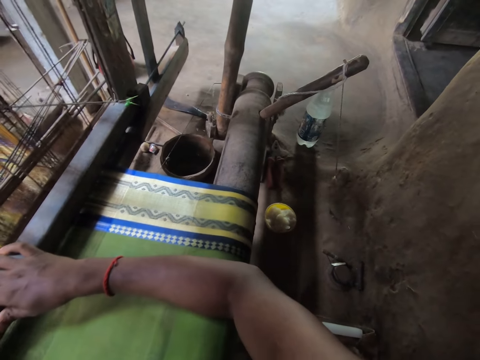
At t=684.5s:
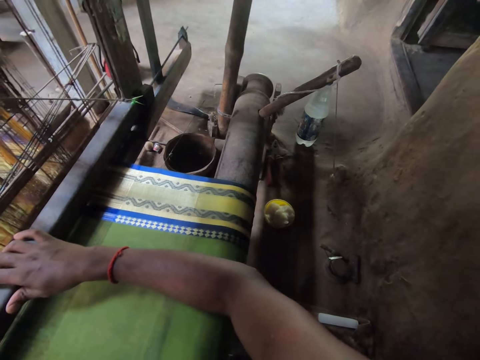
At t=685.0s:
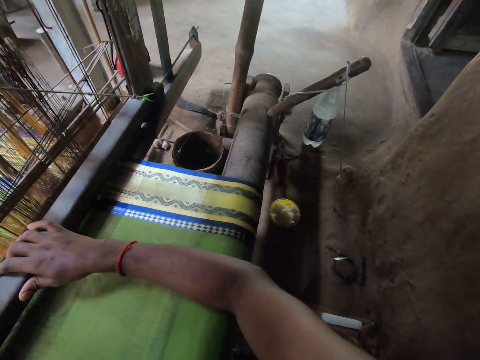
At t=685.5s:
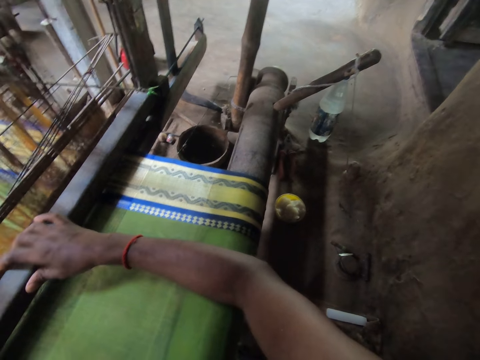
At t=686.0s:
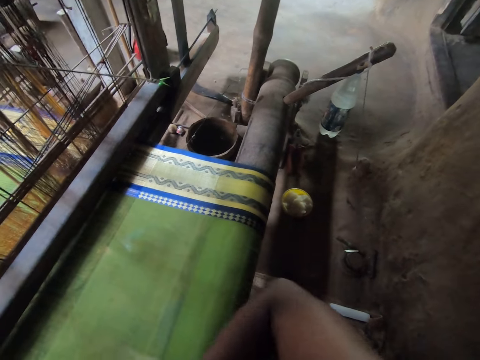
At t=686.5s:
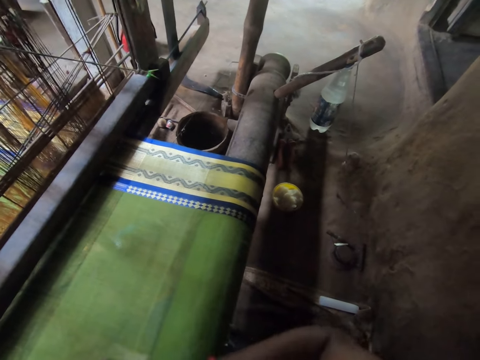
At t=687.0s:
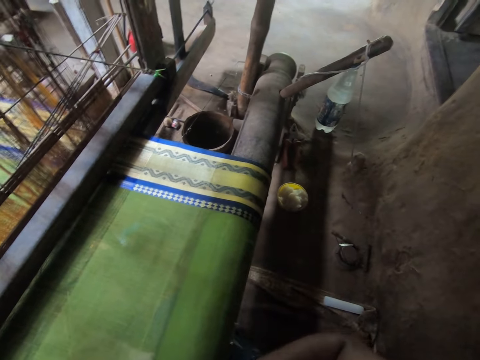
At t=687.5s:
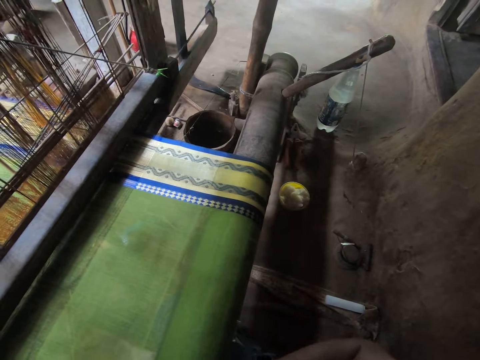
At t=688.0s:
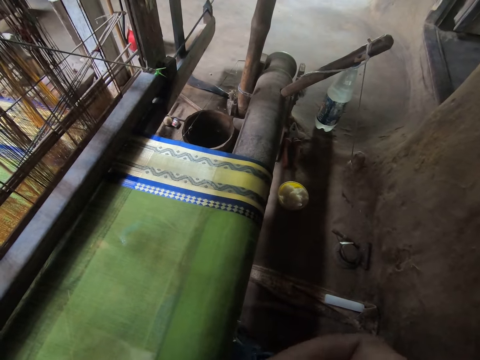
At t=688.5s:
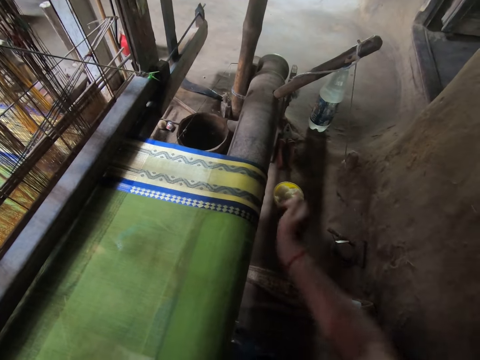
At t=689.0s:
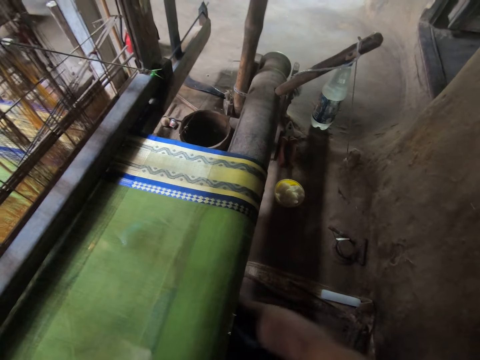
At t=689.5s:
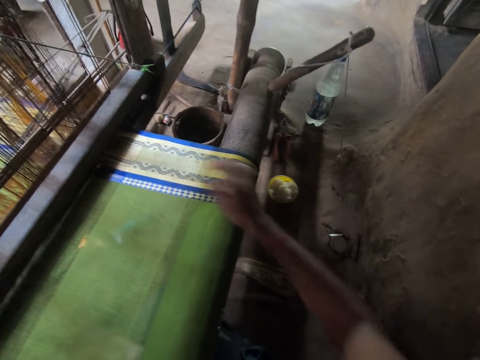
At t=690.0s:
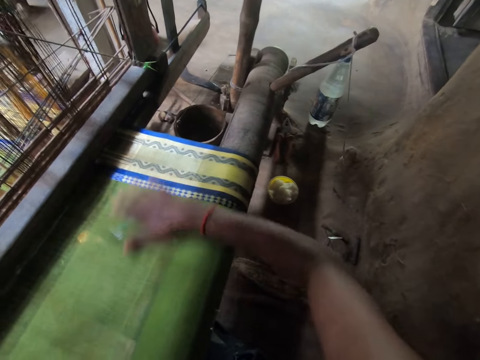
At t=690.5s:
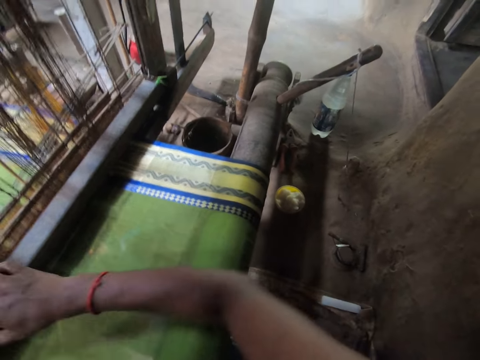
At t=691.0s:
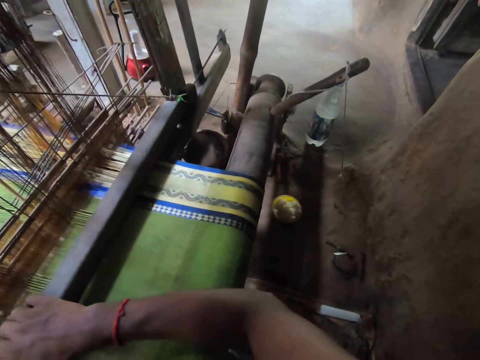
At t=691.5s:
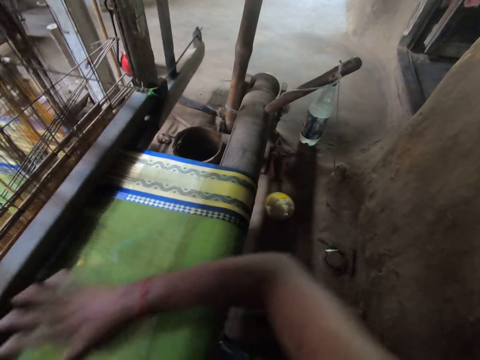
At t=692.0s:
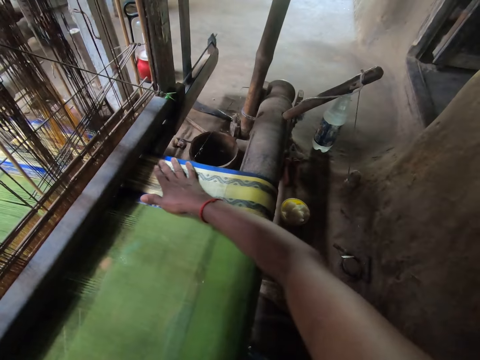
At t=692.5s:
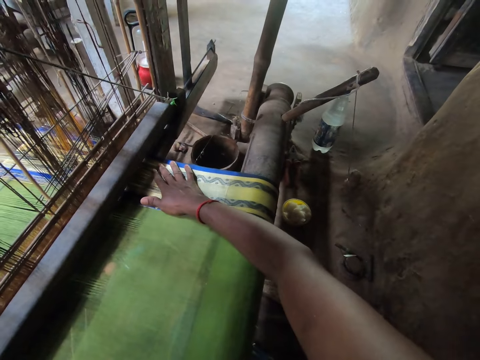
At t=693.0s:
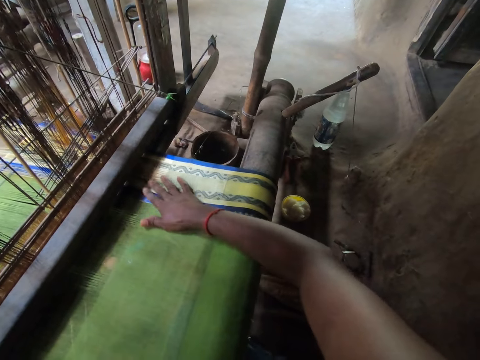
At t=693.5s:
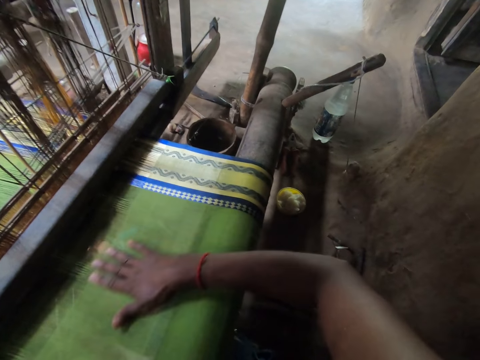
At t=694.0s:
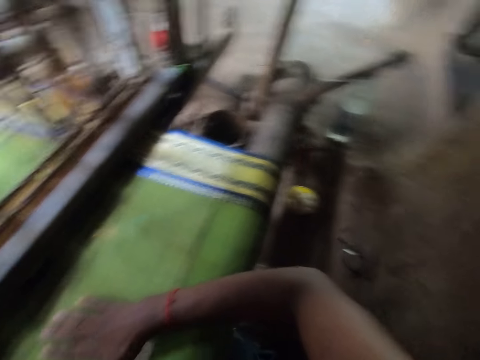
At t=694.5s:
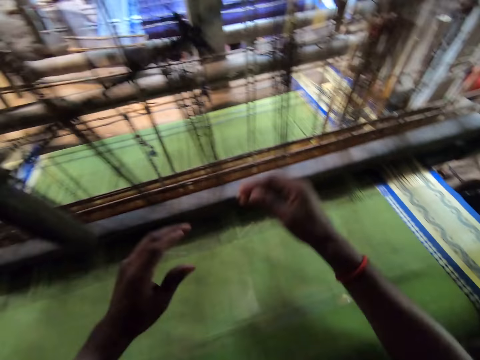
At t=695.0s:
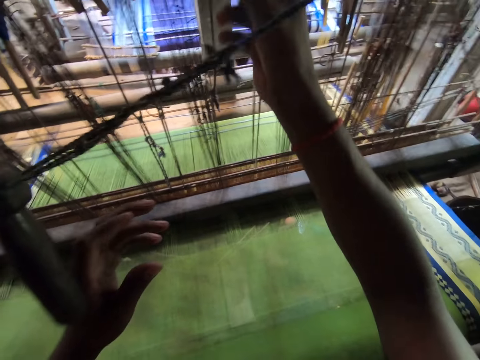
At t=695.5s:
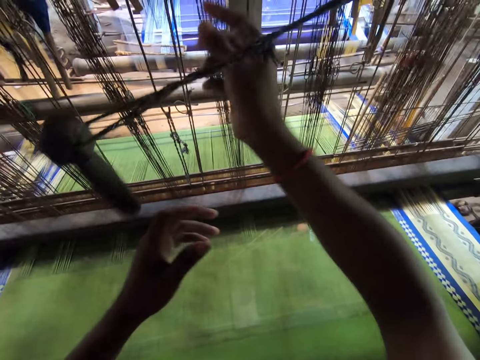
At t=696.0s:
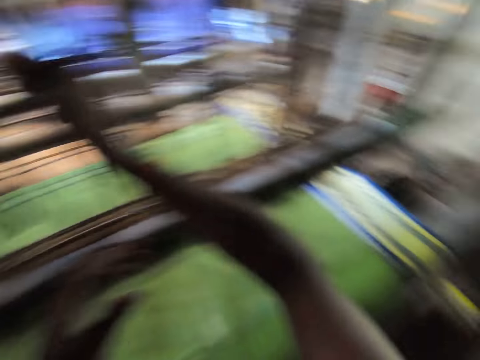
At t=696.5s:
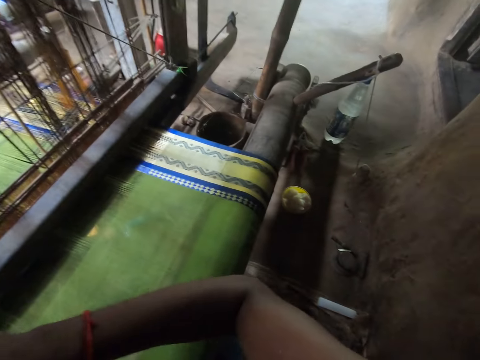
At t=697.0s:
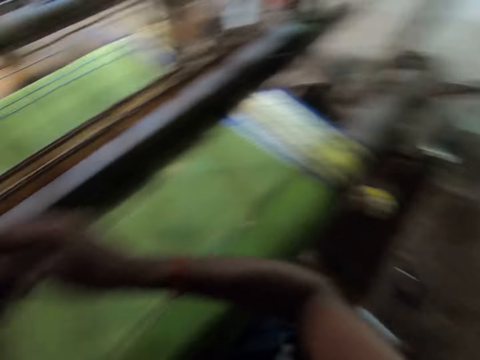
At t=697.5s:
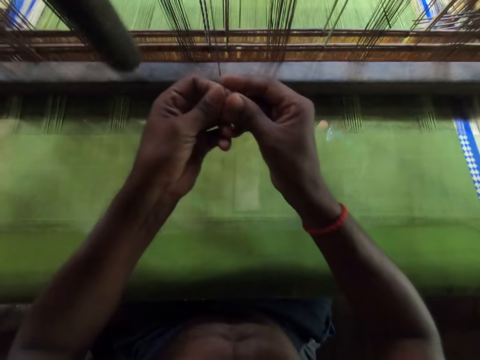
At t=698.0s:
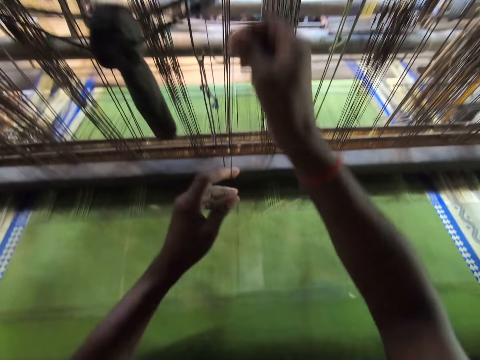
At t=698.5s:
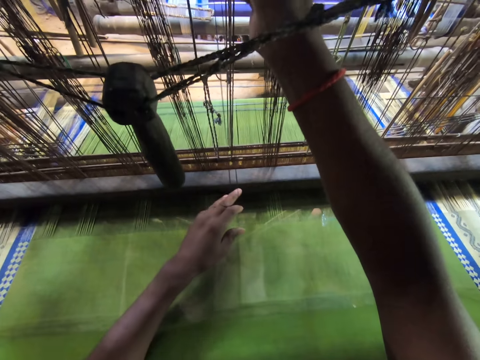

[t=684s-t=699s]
The camera wearer places his right hand on the metal. He touches his chest with his right hand. He removes his right hand from the metal. He touches the cloth on the textile weaving machinery with his right hand. He weaves the cloth on the textile weaving machinery with both hands. He places his right hand on the metal. He touches the cloth on the textile weaving machinery with his right hand. He picks up a thread from the textile weaving machinery with both hands. He raises both hands.

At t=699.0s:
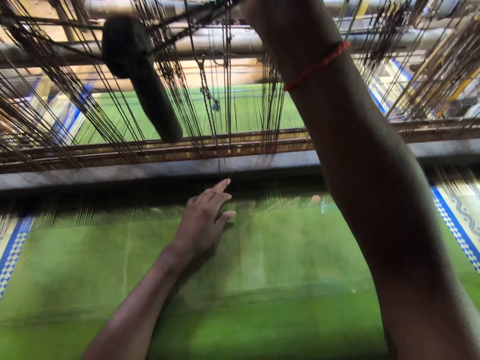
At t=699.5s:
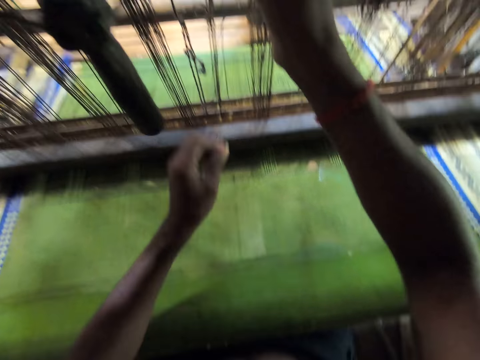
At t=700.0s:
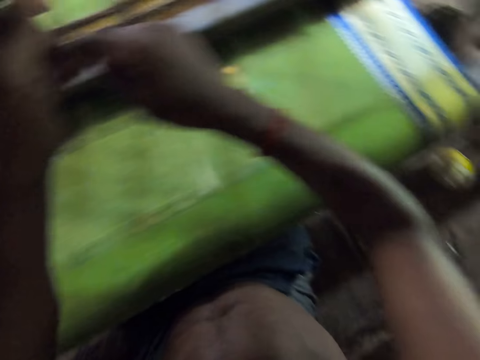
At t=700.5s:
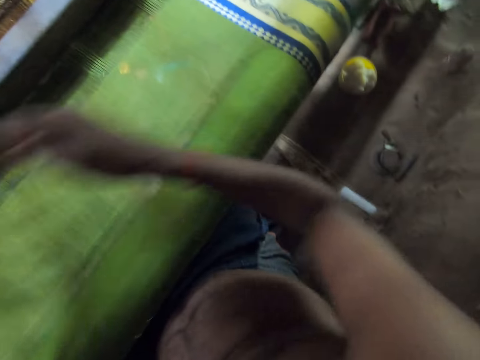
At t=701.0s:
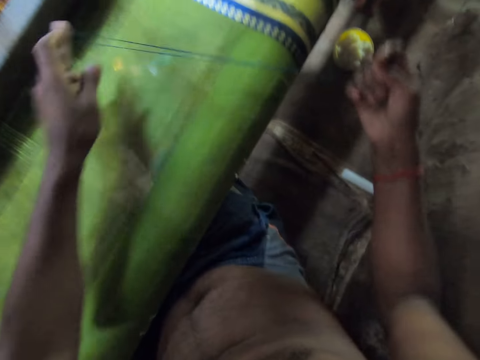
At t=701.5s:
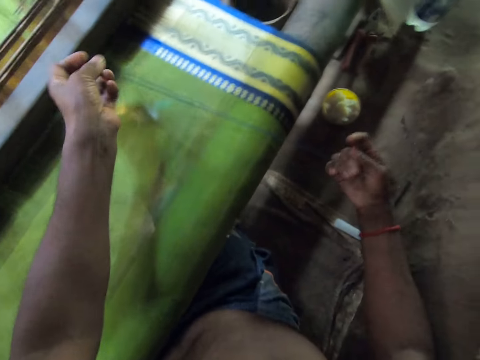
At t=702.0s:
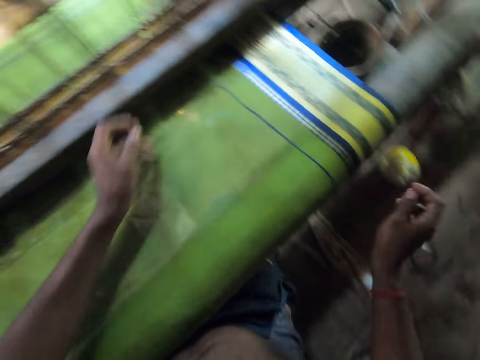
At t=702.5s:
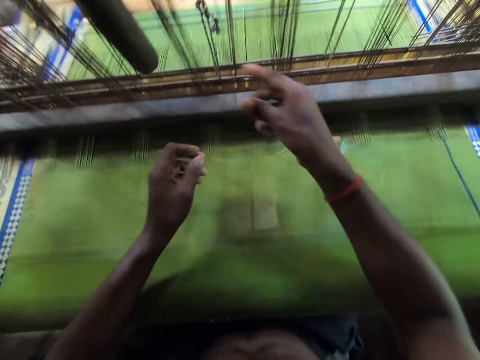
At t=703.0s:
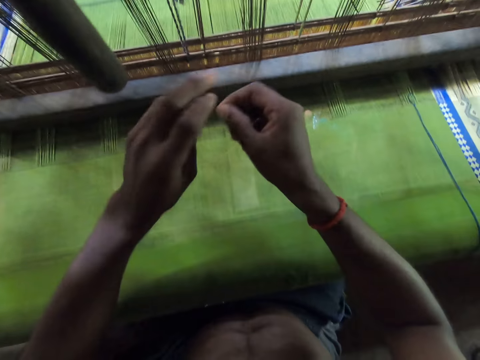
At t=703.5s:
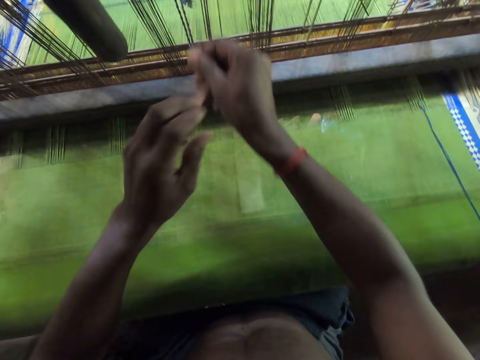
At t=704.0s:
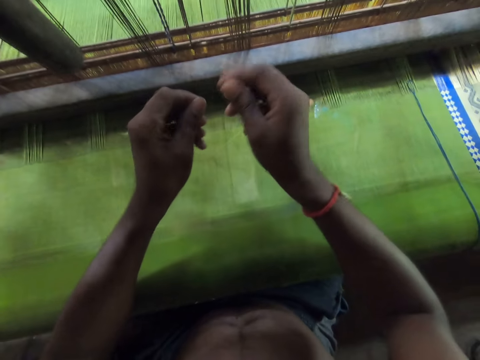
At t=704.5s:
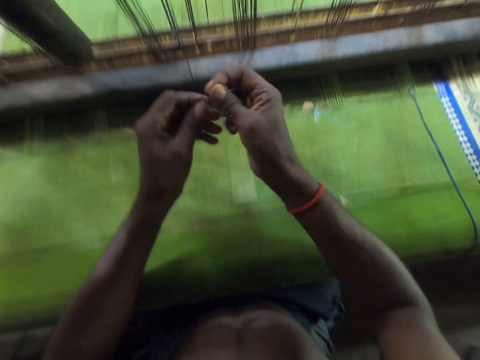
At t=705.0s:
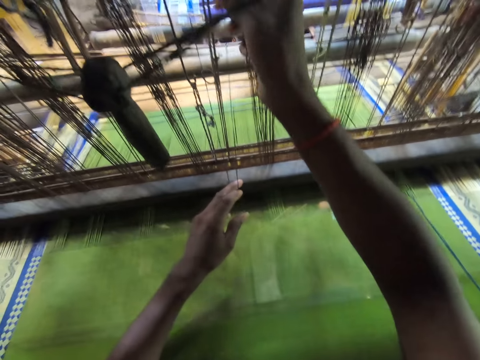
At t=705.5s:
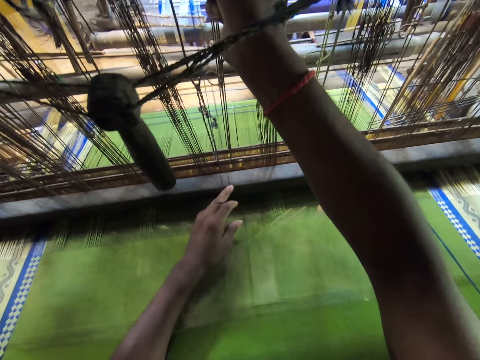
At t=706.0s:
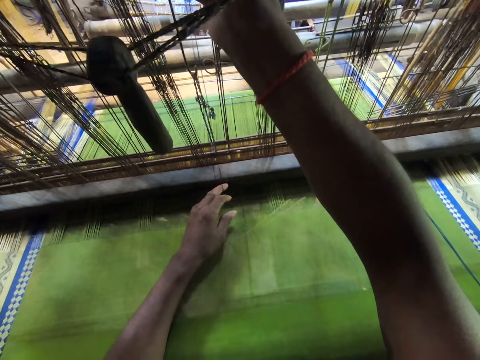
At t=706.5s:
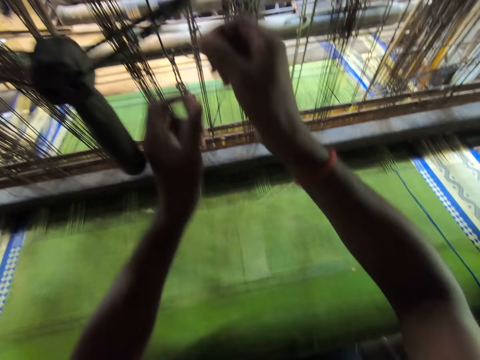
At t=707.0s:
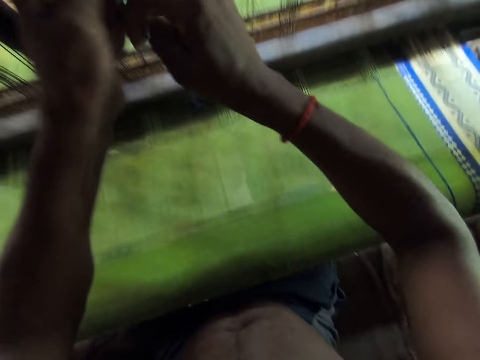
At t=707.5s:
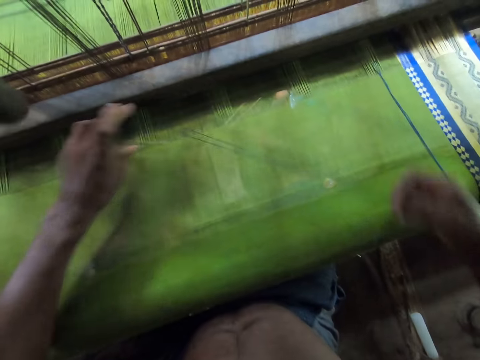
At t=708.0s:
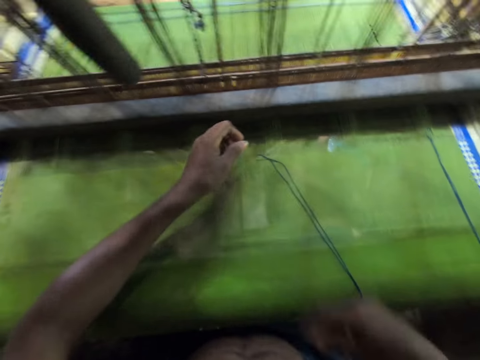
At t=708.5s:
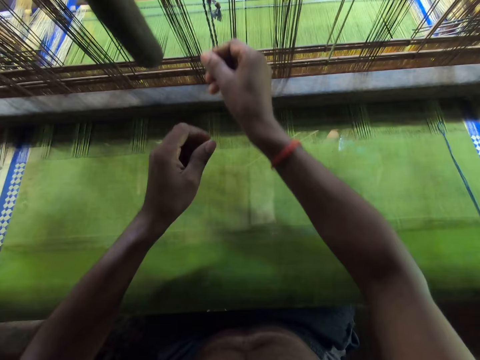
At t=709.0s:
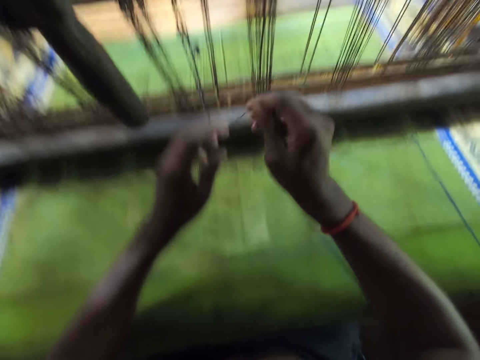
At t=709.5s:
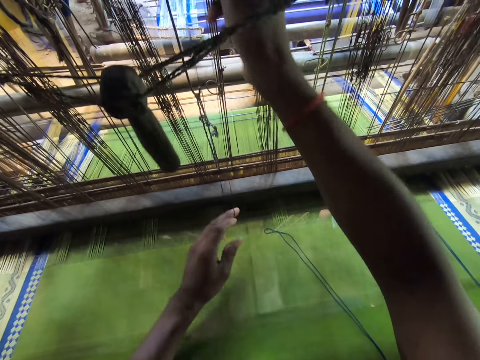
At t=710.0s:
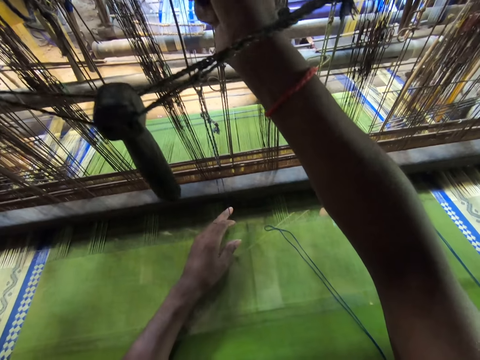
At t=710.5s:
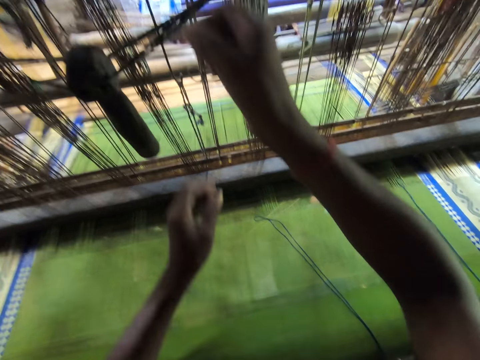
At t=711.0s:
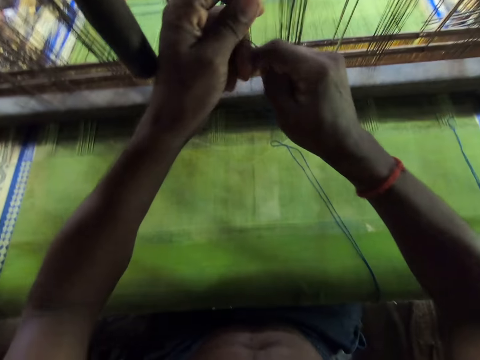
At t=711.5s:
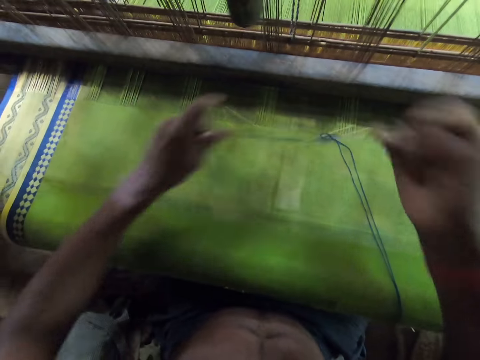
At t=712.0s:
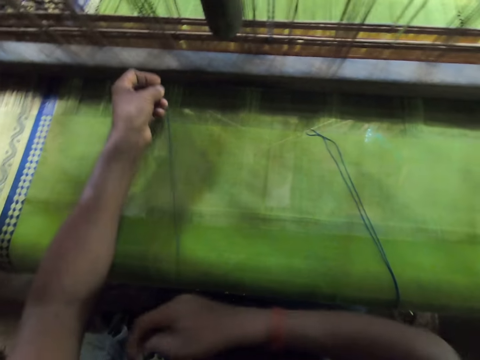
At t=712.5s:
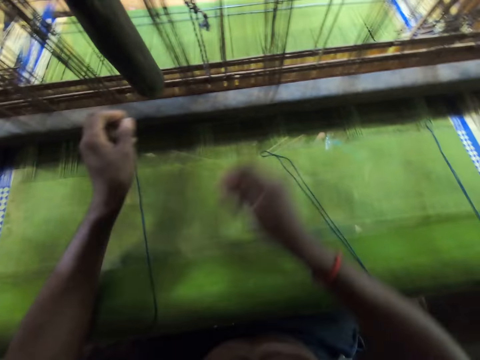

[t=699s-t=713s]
The camera wearer pulls a thread with both hands. He drops the thread on the cloth on the textile weaving machinery with both hands. He picks up a thread from the textile weaving machinery with both hands. He holds the thread with both hands. He pulls the thread with his right hand. He drops the thread on the cloth on the textile weaving machinery with both hands. He picks up a thread from the textile weaving machinery with both hands. He pulls the thread with both hands. He drops the thread on the cloth on the textile weaving machinery with both hands.
